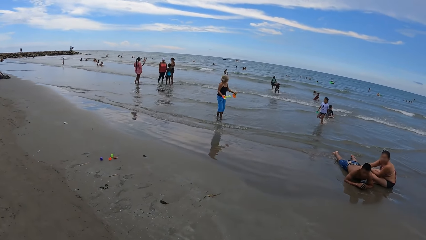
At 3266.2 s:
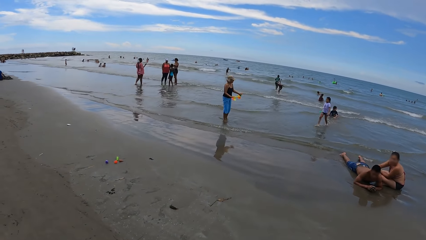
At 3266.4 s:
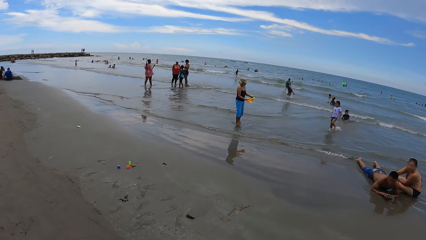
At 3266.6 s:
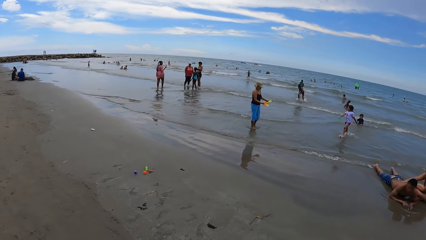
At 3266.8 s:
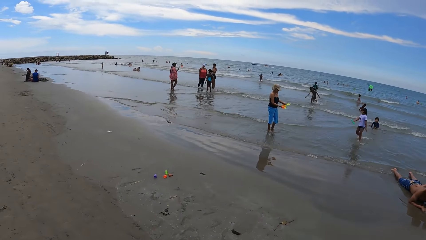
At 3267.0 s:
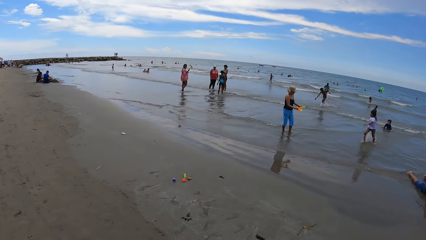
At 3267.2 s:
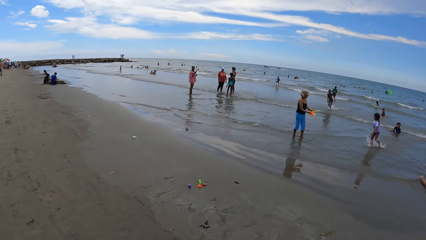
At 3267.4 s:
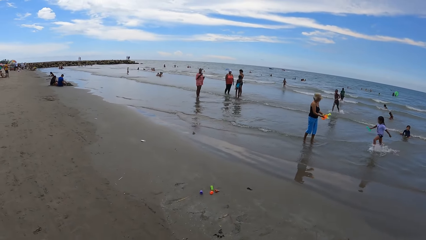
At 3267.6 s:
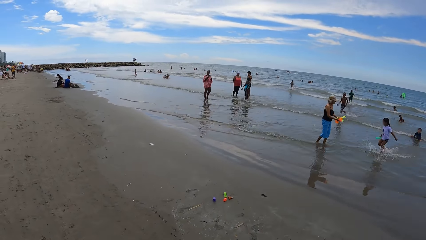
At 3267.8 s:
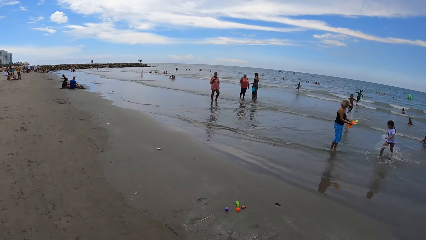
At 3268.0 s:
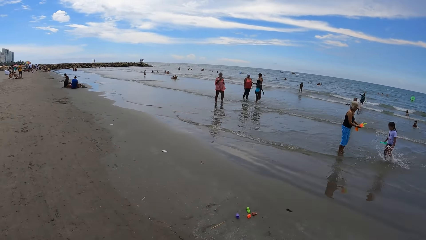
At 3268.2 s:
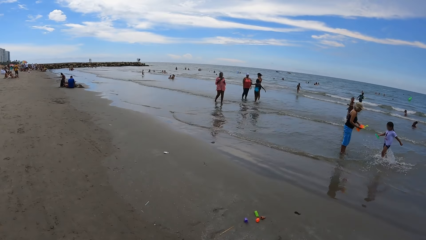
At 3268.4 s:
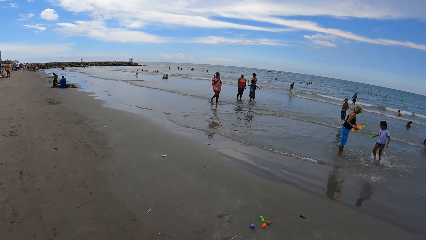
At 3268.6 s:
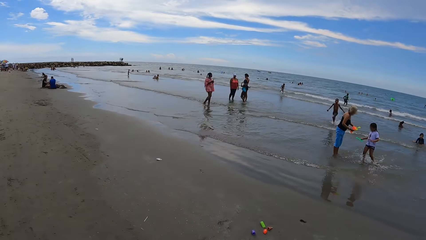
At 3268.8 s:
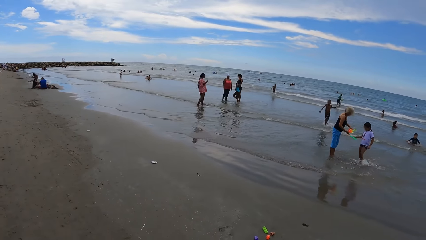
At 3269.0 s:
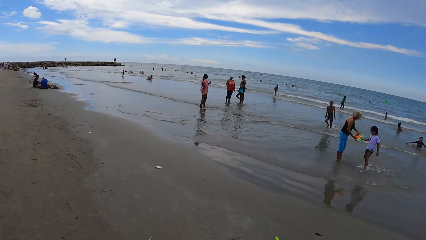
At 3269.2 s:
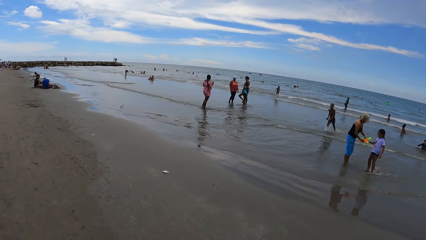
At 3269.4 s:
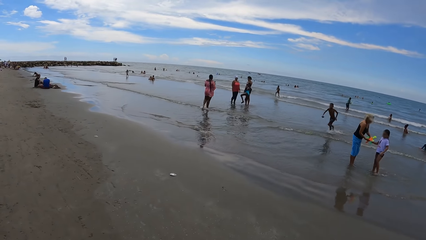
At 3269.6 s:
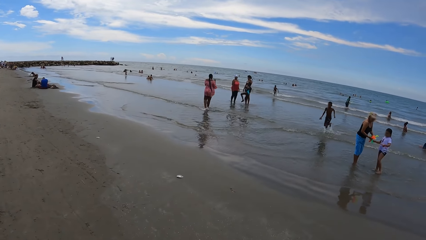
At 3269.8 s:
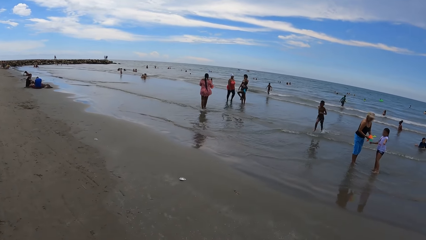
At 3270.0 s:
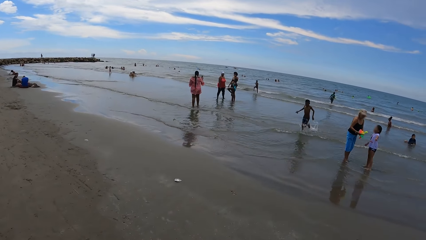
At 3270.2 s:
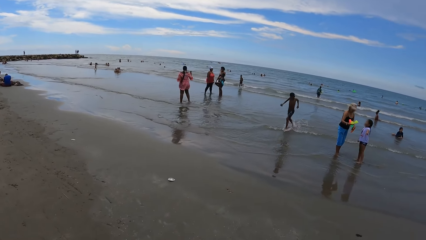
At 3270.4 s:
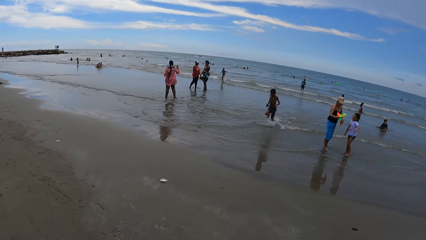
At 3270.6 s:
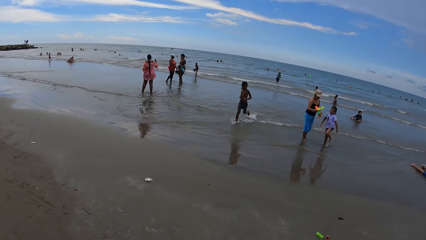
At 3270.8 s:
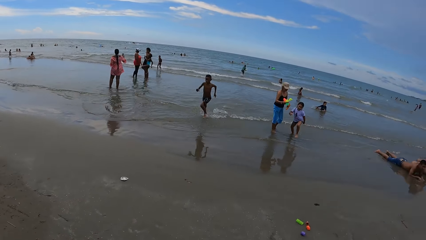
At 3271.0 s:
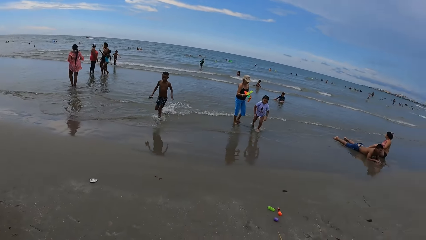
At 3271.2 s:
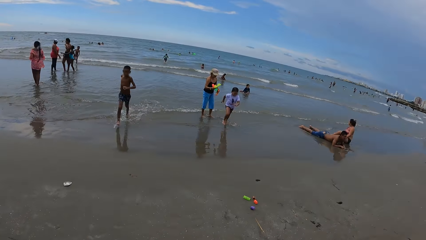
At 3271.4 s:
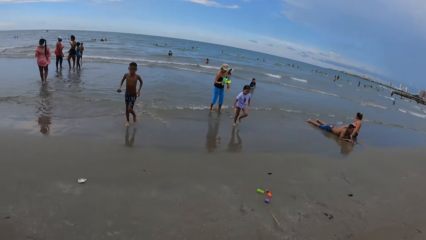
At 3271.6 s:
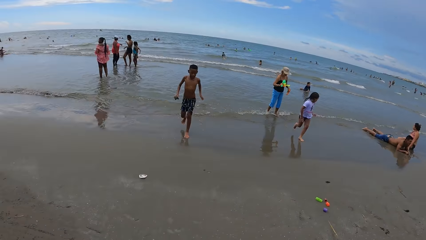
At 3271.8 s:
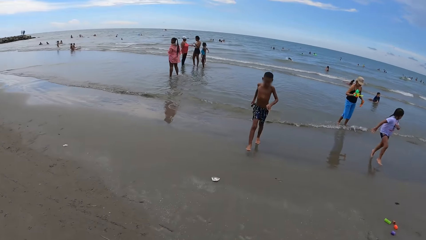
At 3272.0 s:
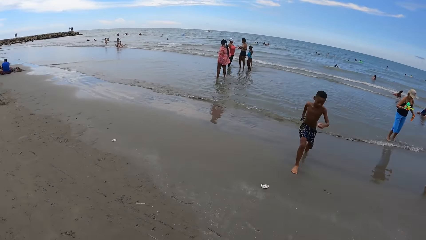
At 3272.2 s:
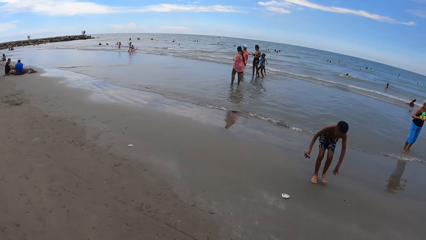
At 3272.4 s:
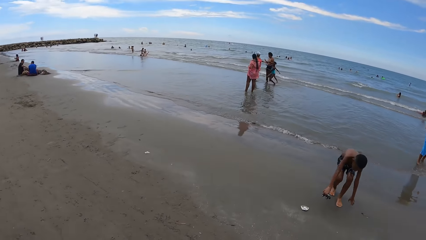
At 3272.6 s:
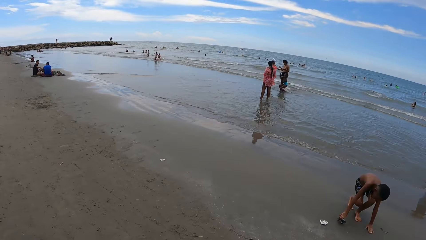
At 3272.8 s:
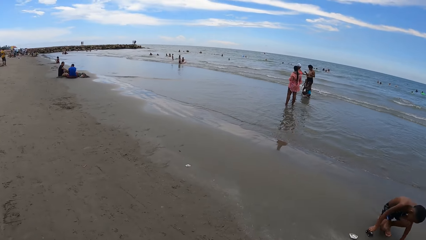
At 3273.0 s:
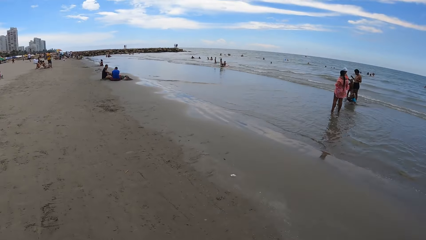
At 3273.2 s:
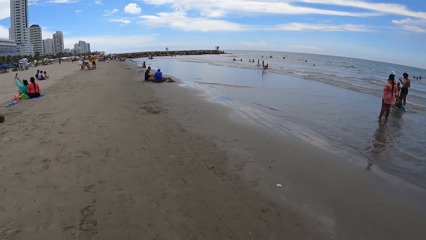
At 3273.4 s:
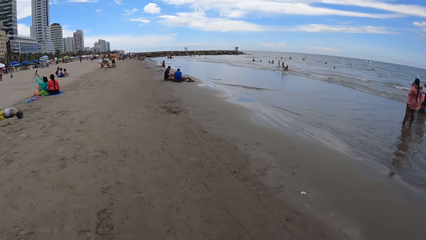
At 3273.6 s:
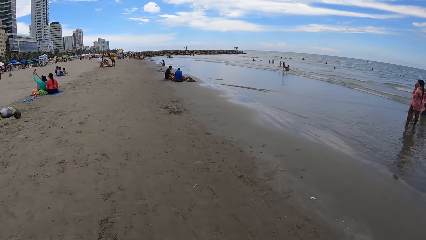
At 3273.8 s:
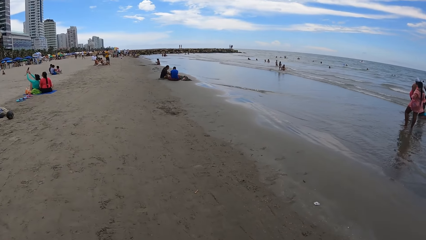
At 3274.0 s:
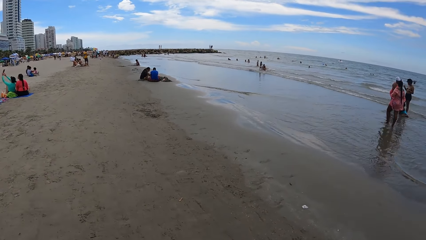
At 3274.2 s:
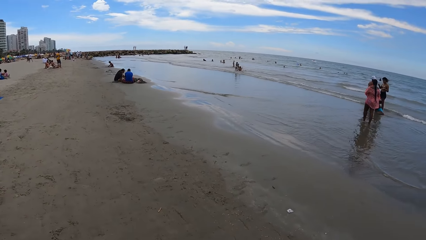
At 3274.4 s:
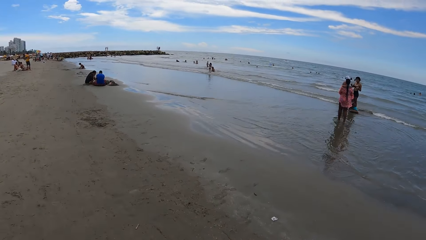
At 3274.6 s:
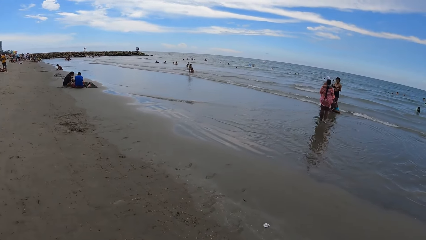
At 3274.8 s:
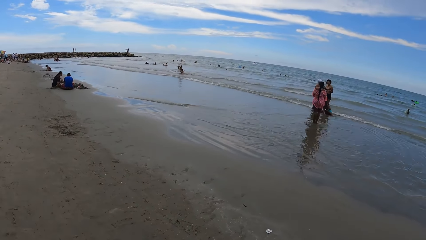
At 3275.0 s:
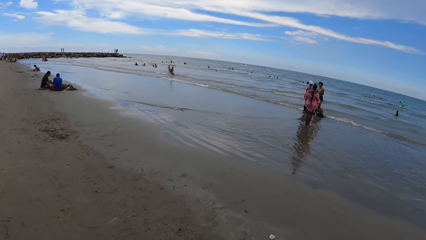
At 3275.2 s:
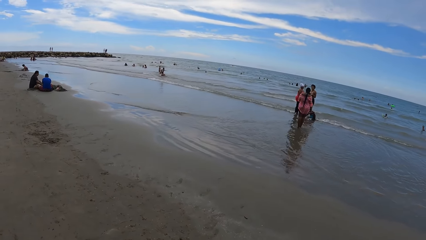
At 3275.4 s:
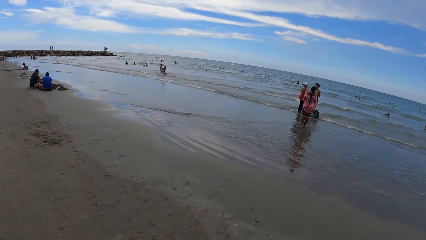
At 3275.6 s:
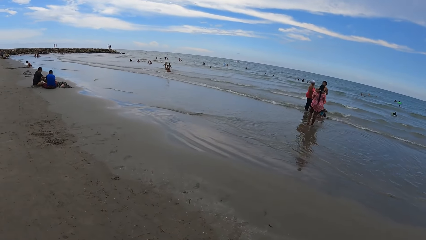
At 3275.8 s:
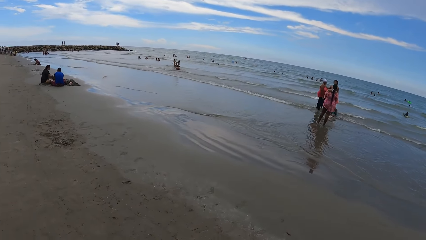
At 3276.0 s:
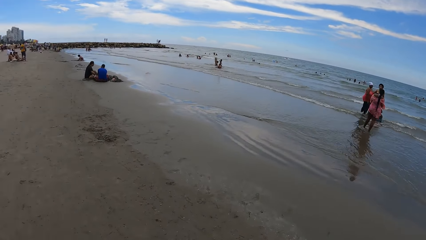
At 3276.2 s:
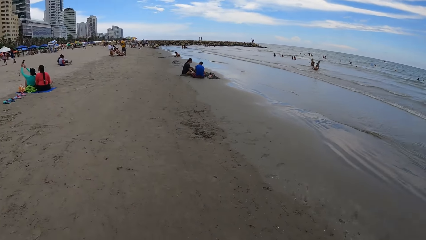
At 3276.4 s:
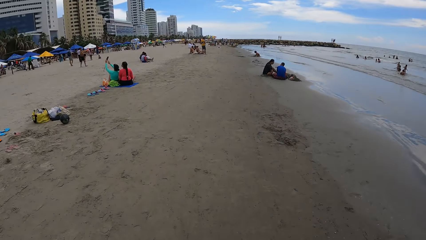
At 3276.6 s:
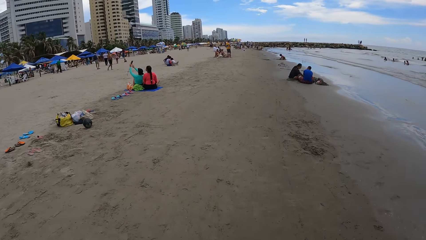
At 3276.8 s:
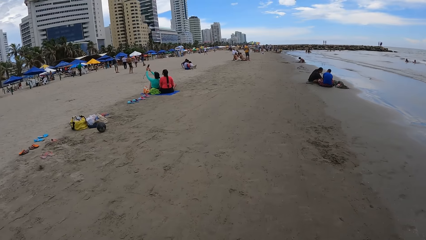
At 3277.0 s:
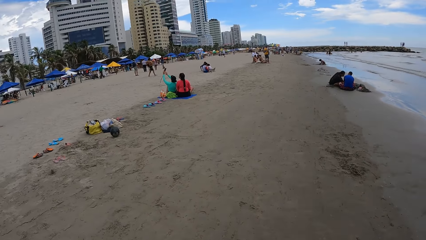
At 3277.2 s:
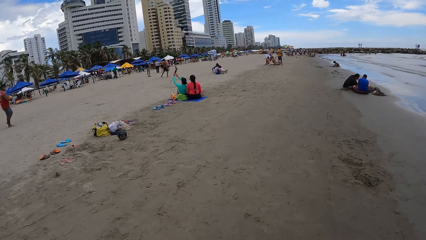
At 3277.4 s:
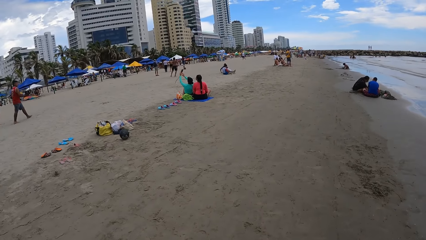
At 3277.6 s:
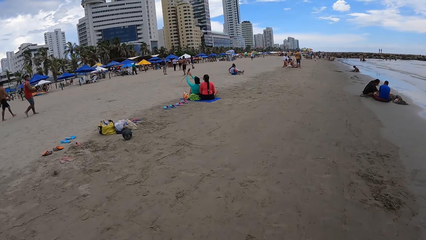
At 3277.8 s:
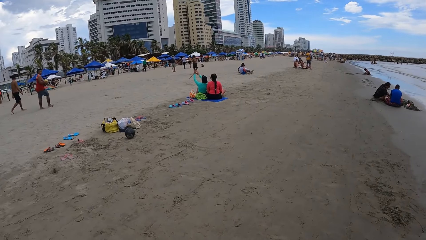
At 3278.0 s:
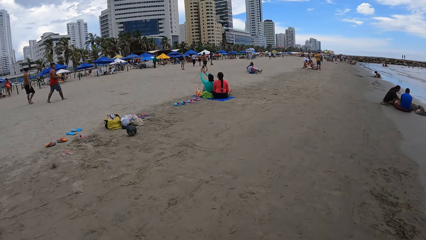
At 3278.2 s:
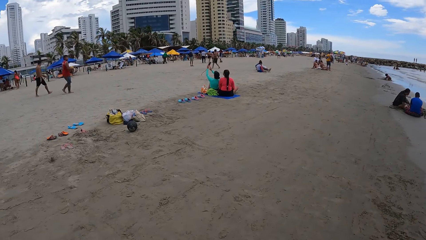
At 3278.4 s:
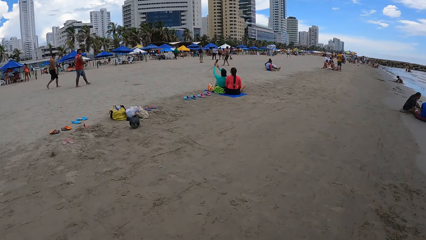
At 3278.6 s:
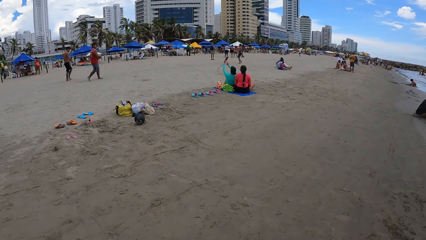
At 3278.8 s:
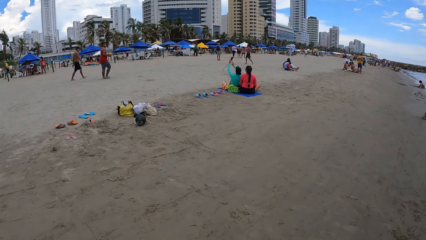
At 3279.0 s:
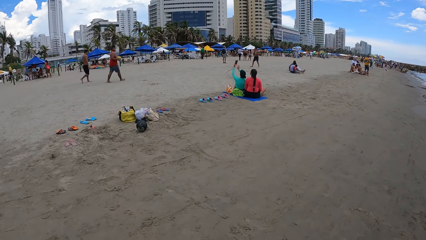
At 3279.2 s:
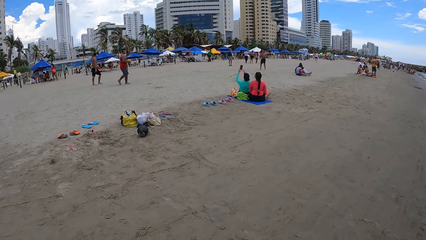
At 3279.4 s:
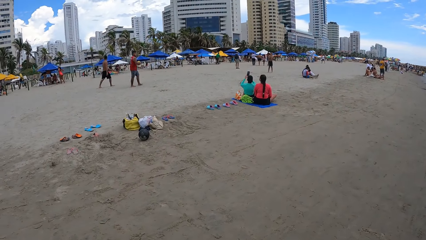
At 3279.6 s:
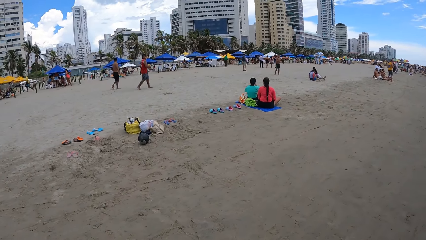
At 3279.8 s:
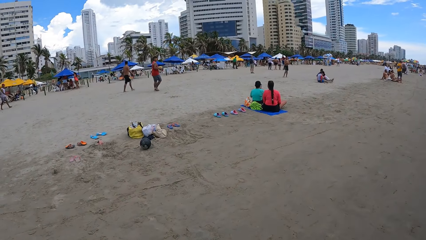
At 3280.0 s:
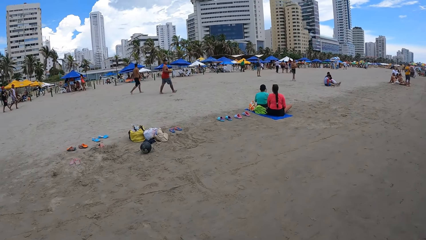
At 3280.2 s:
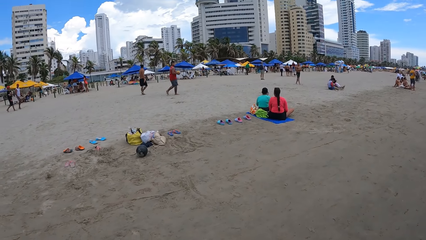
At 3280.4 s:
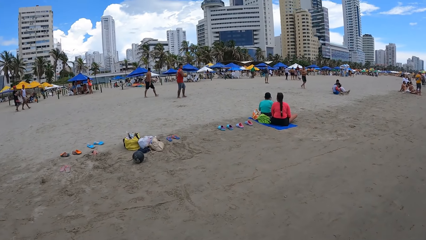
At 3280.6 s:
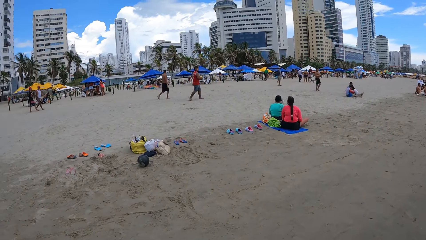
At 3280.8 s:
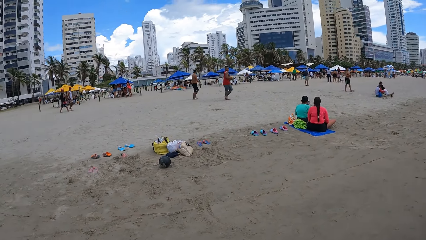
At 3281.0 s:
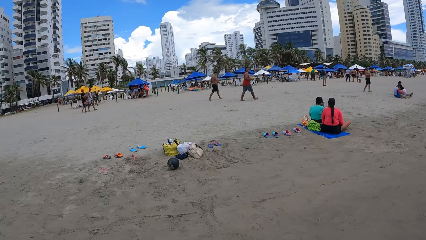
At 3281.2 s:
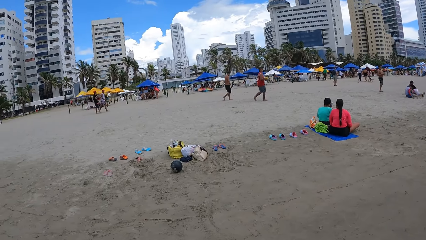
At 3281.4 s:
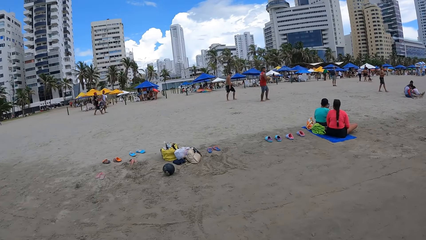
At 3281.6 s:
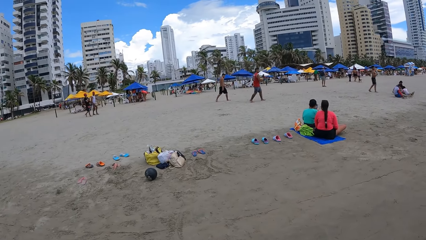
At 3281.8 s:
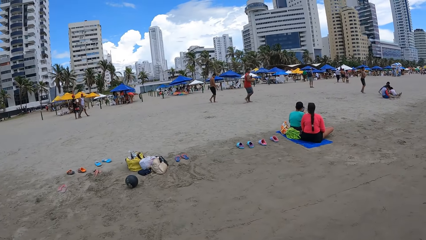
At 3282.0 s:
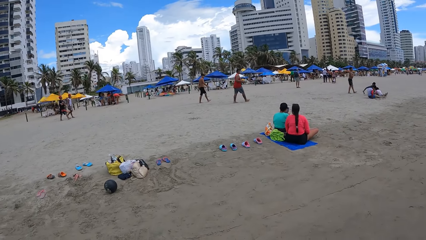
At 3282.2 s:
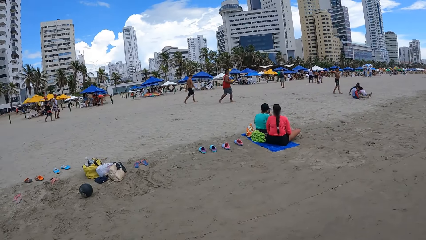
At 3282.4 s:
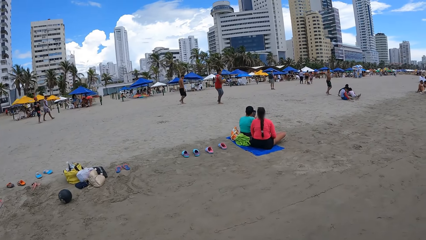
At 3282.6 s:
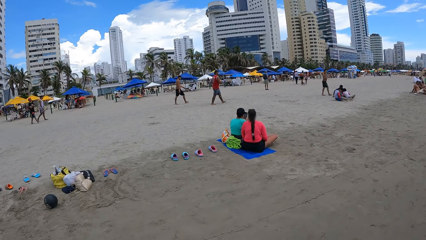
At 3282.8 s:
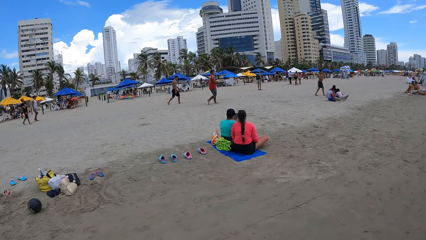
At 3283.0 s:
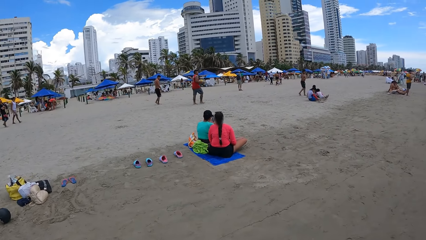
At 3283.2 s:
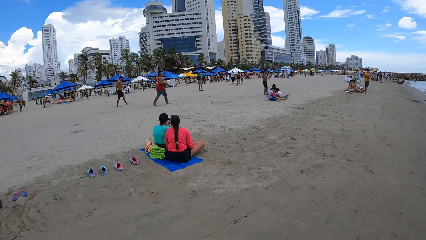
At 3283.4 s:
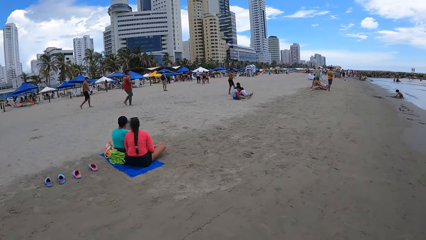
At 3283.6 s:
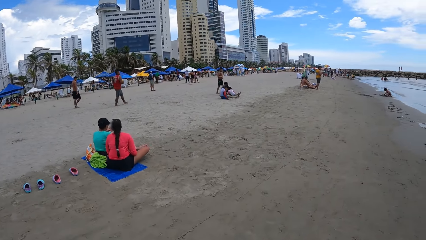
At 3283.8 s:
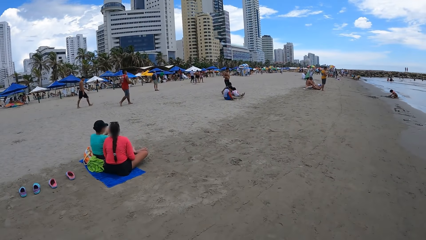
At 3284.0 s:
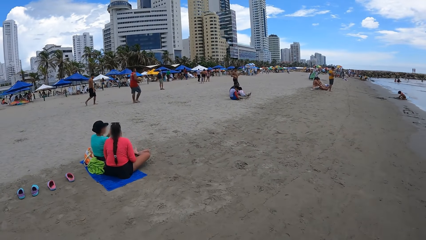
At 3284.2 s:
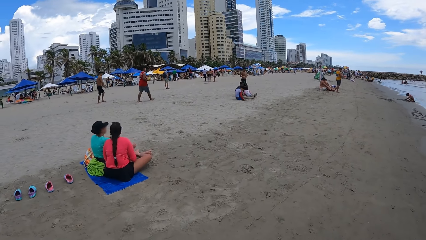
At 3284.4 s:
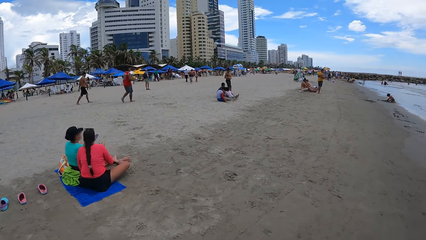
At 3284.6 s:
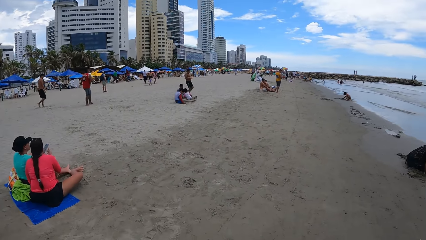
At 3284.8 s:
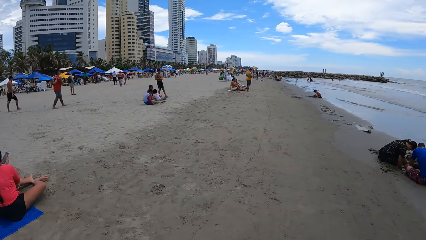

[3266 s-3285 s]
The camera wearer looks around. They walk around the beach. They look around. They walk alongside the beach.
